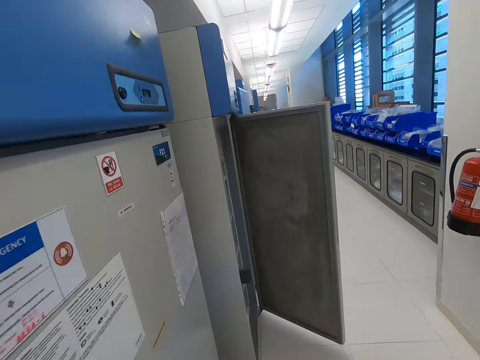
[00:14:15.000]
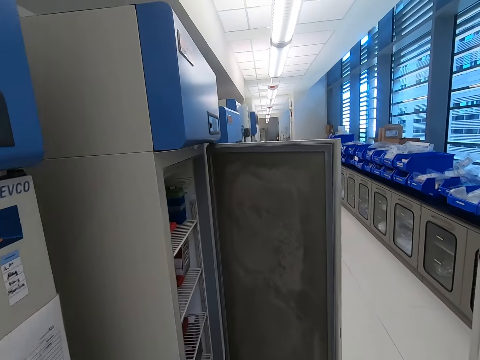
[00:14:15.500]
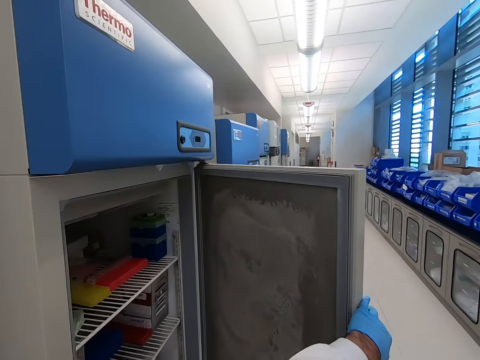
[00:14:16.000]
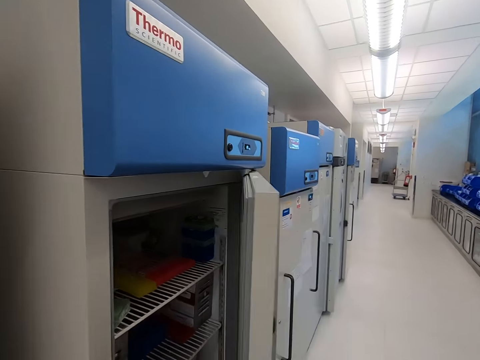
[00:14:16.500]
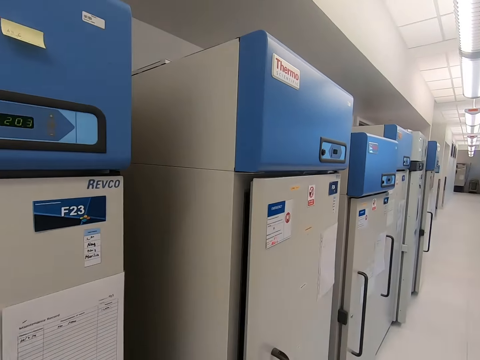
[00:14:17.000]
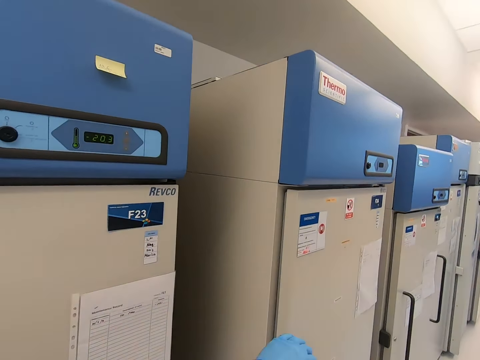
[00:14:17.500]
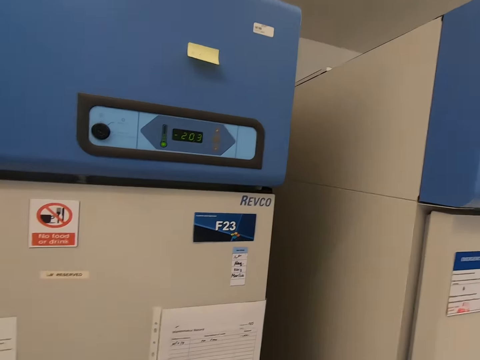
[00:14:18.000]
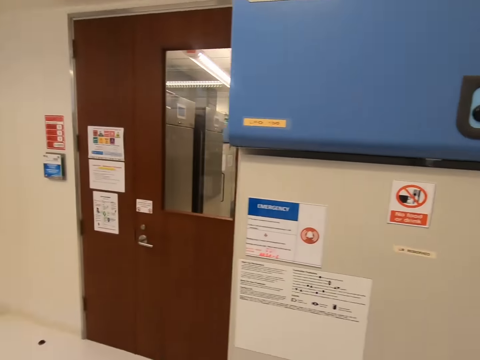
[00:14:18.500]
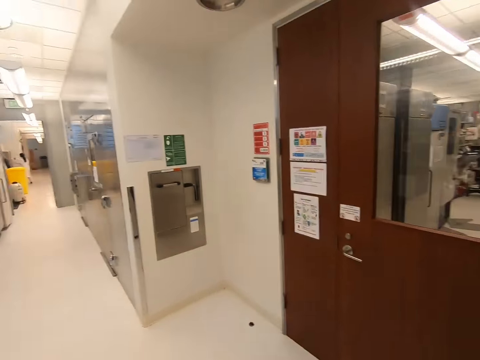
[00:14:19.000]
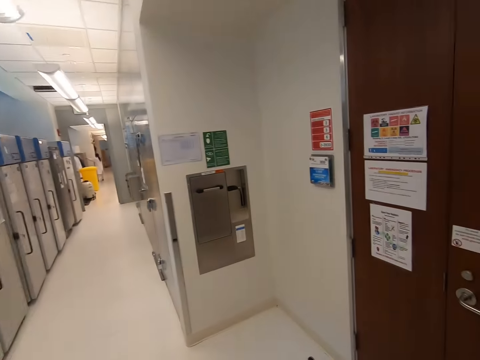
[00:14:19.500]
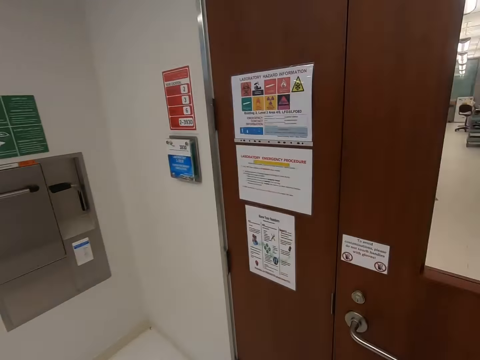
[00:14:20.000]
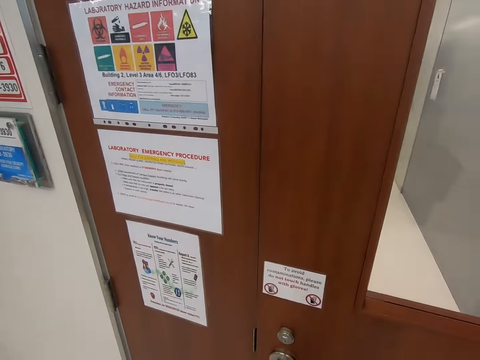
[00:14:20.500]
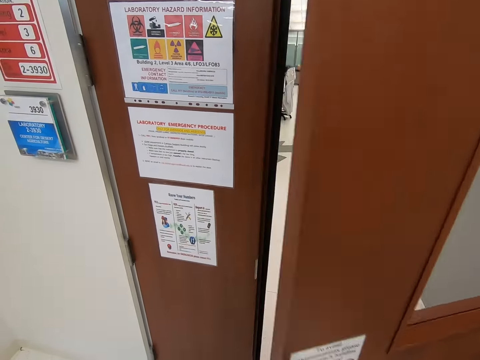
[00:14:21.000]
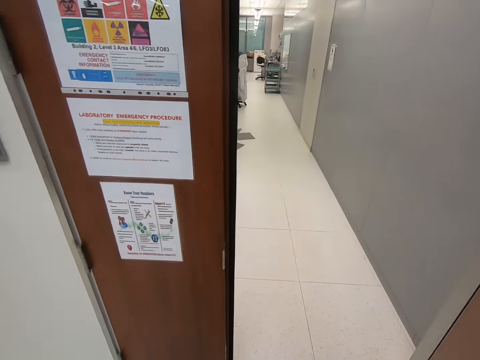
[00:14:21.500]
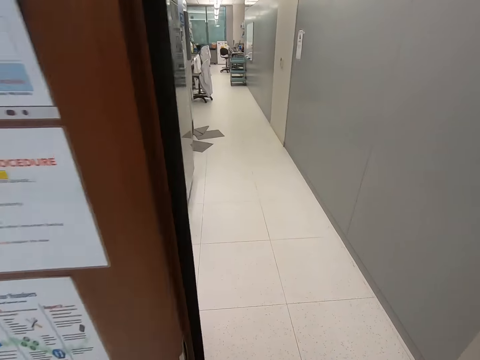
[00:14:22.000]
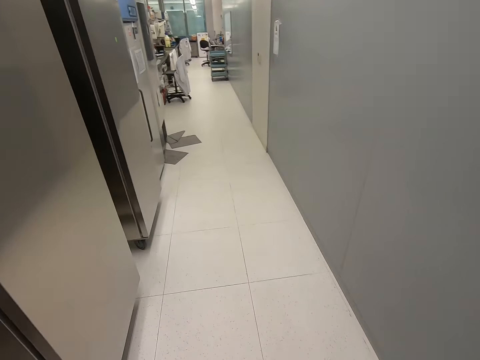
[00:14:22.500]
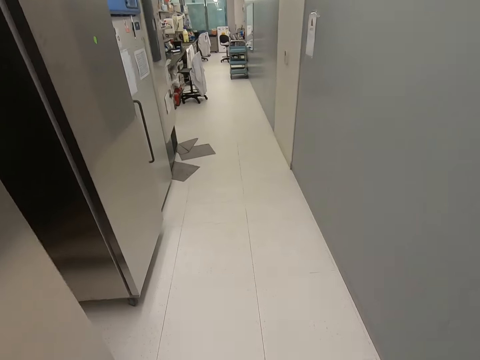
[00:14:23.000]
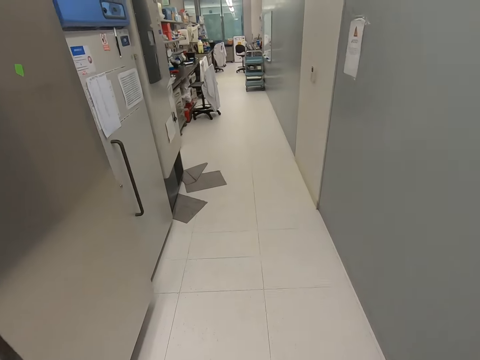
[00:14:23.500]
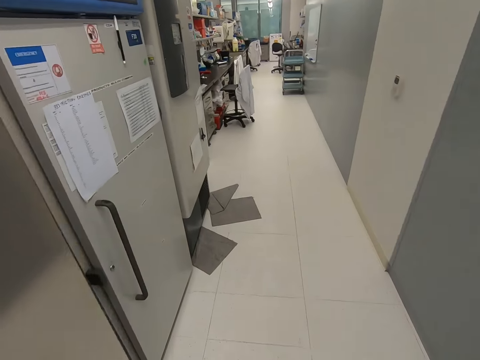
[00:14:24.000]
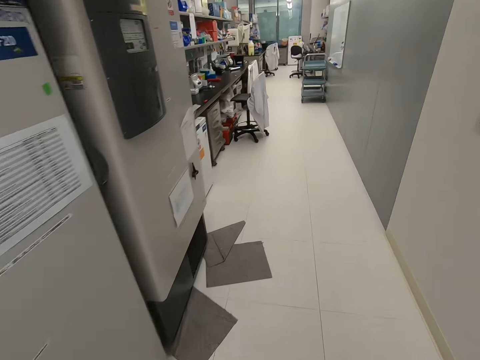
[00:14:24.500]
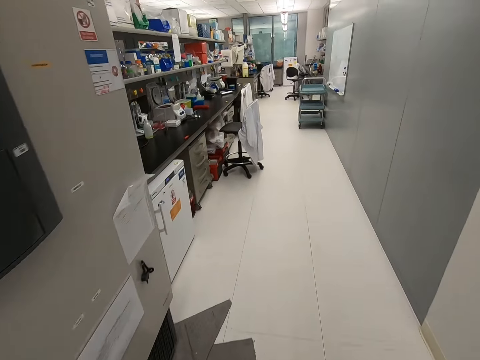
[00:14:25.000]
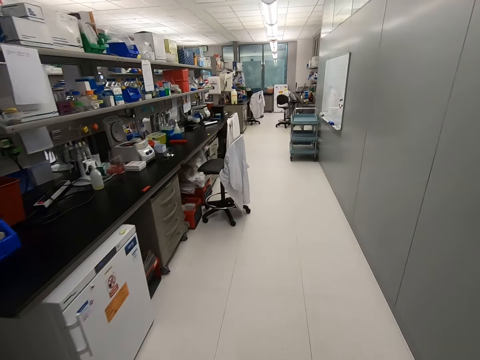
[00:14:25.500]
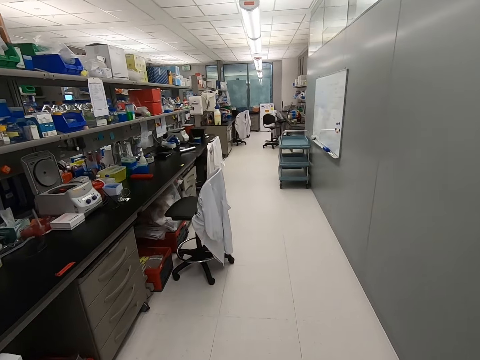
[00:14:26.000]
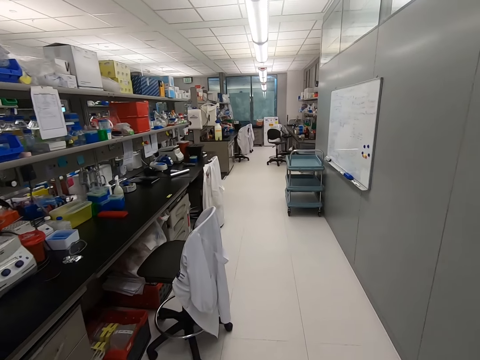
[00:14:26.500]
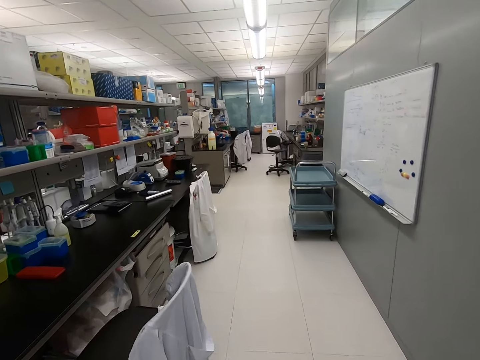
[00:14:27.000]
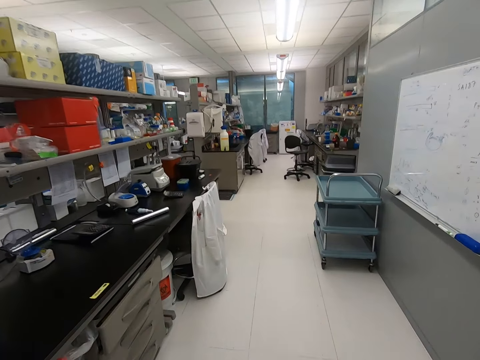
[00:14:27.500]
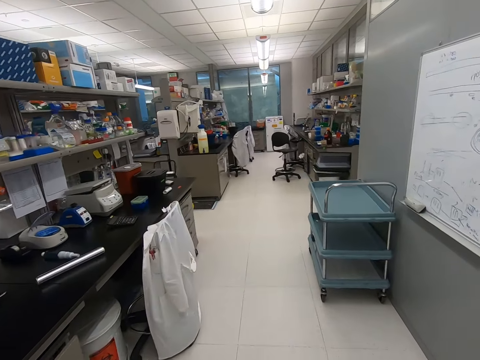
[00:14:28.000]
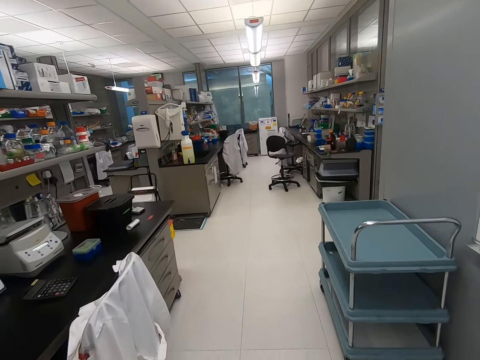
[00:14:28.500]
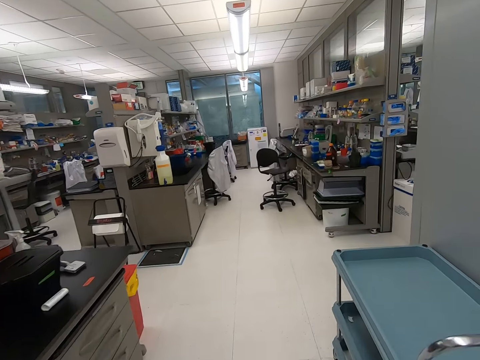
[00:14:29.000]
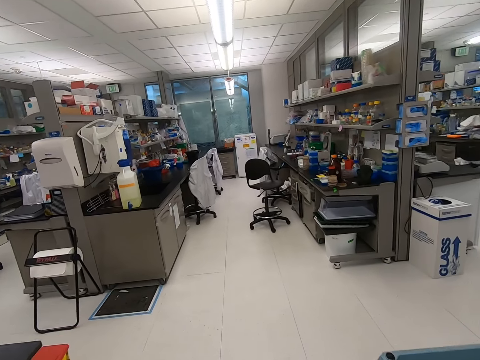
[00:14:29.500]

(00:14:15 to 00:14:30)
The camera wearer walks towards the freezer. They close the freezer. They walk away from the freezer. They open the door. They walk along the corridor.

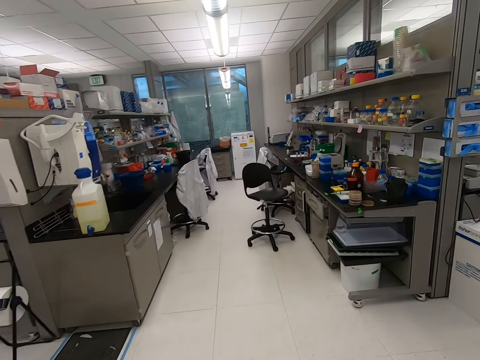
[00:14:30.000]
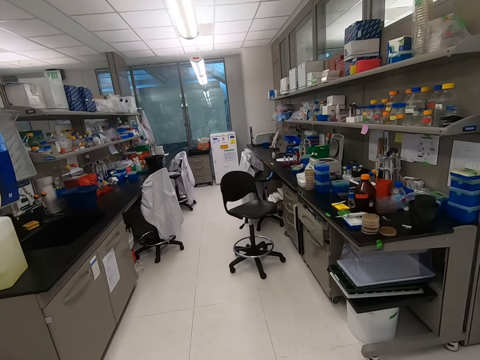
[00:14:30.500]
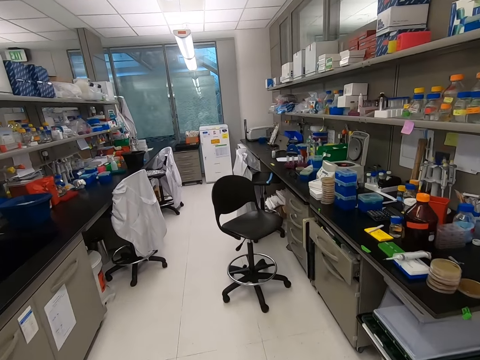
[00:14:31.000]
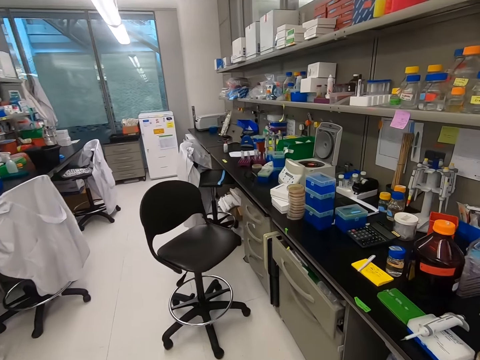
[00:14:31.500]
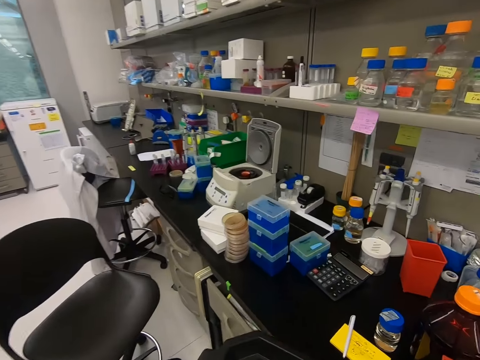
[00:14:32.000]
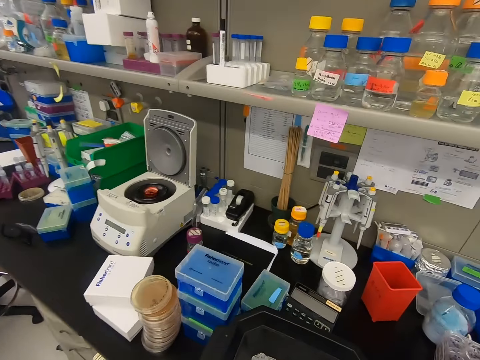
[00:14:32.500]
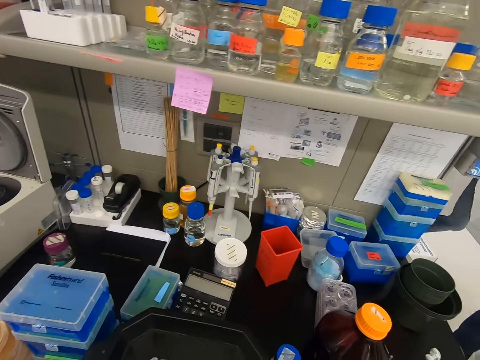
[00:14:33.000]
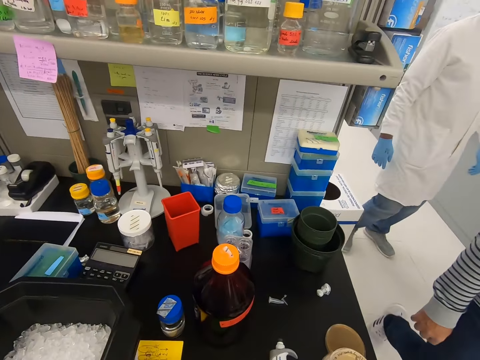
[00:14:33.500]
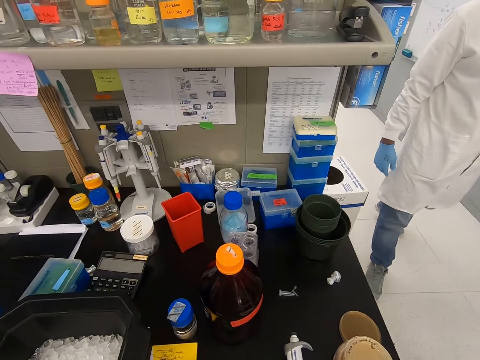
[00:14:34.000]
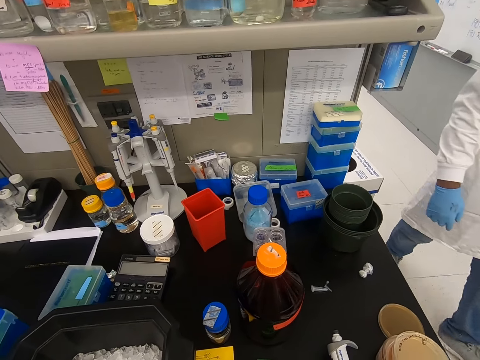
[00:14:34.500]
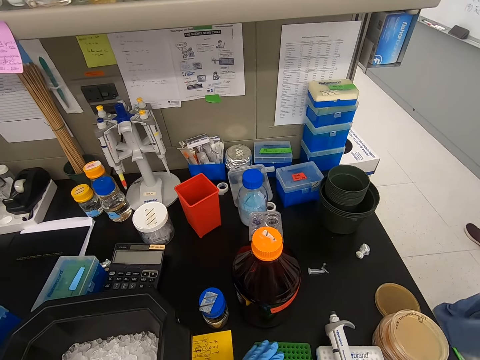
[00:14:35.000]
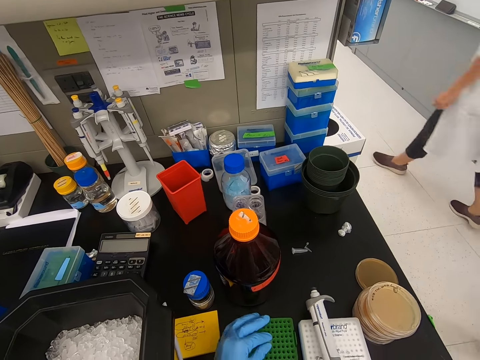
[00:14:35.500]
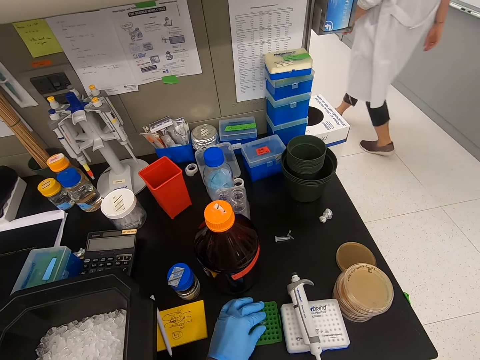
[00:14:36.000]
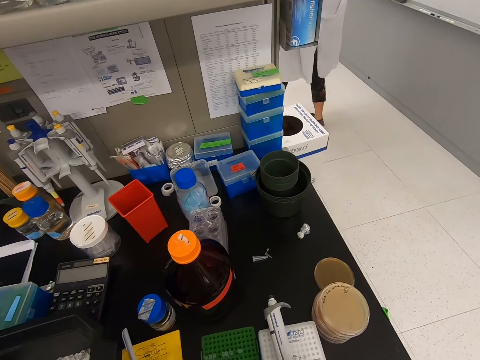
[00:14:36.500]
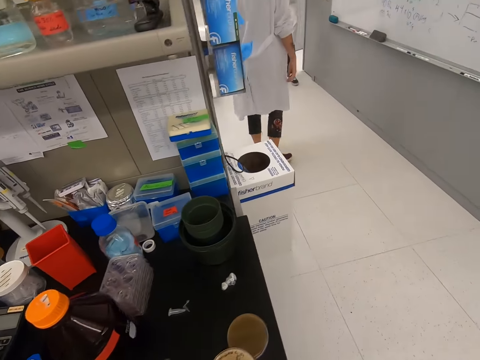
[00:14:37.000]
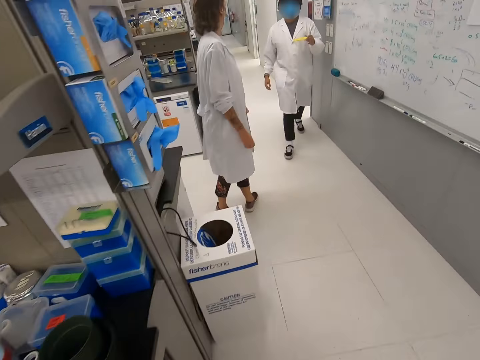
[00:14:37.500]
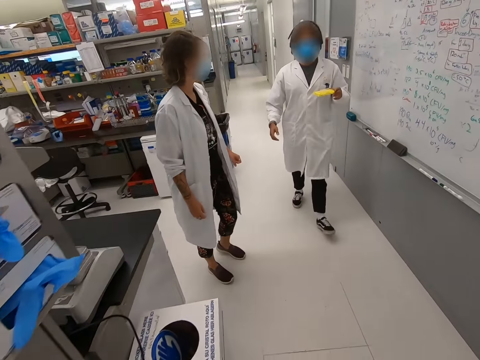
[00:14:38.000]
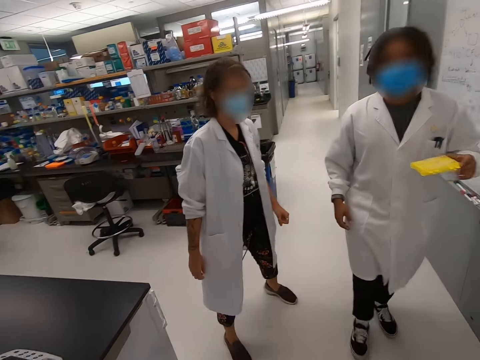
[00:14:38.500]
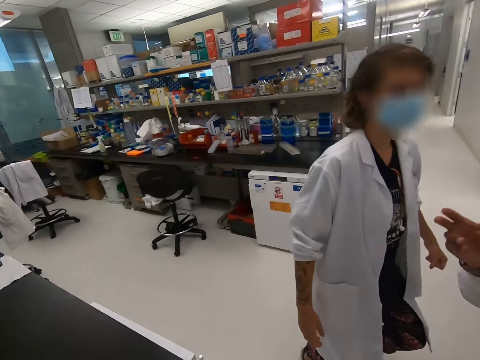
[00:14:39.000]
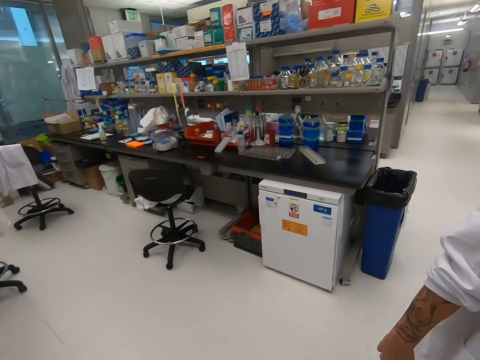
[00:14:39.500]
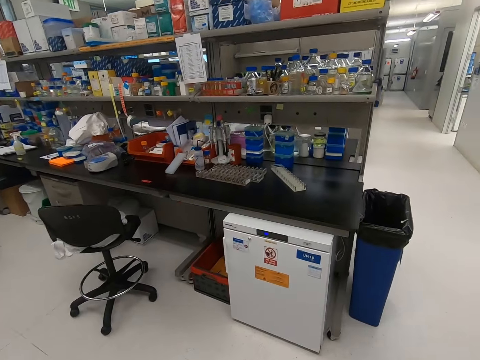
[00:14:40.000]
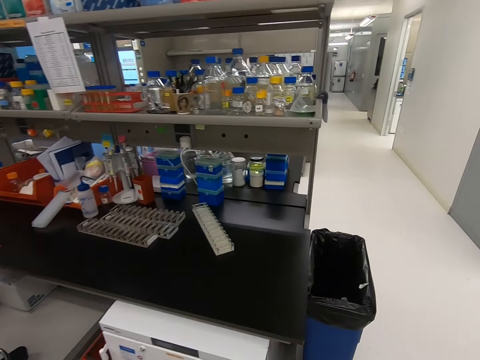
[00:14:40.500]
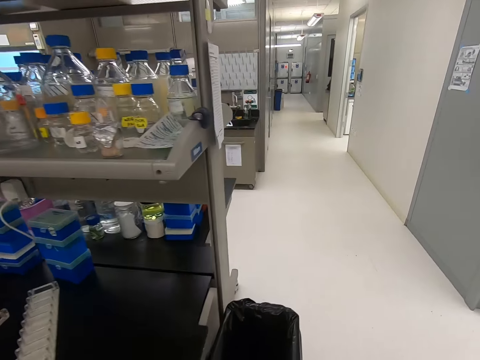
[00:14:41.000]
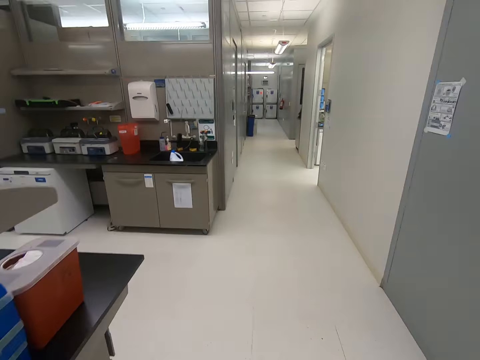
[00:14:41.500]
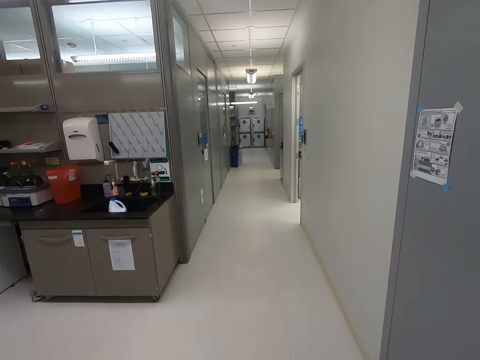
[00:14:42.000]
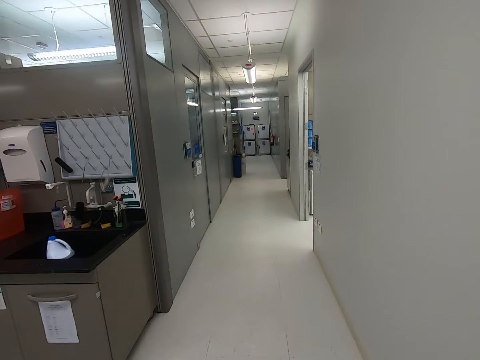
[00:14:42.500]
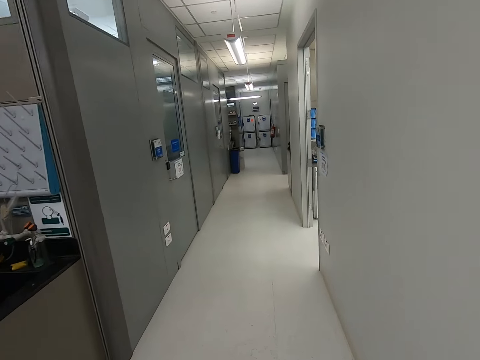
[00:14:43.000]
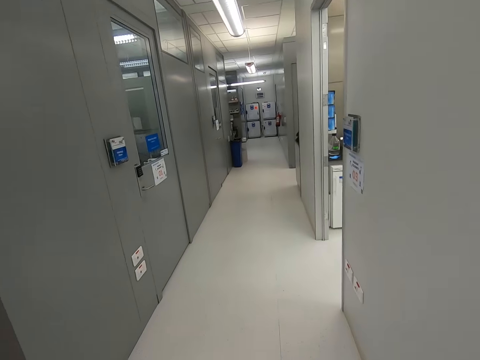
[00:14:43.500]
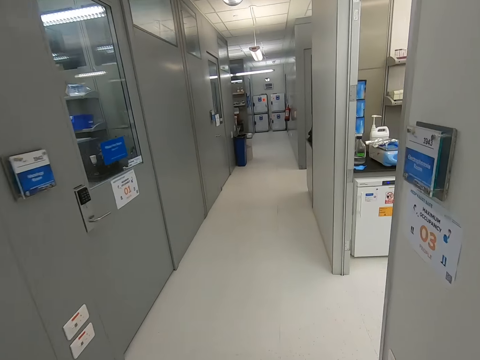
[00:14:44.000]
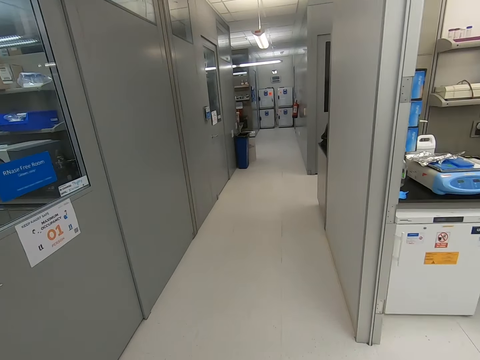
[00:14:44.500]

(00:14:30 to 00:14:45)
The camera wearer places the container on the table. A man walks beside the camera wearer. Another man walks beside the camera wearer. The camera wearer puts the container in the case. They walk away from the table. A woman talks to another woman. The other woman waves her hand. The camera wearer walks along the corridor.
